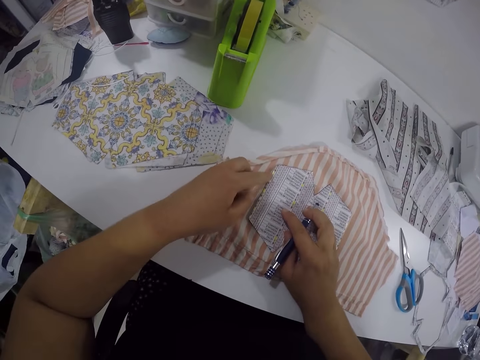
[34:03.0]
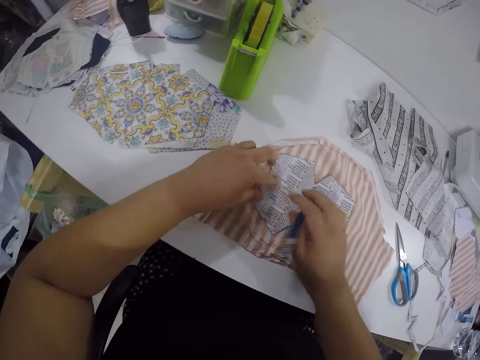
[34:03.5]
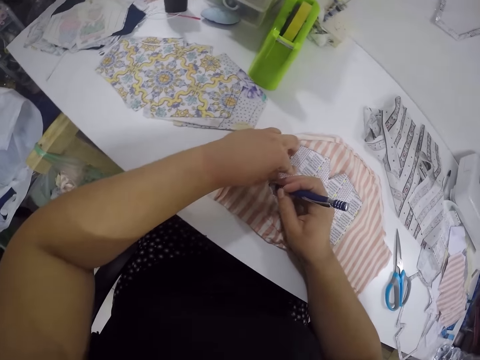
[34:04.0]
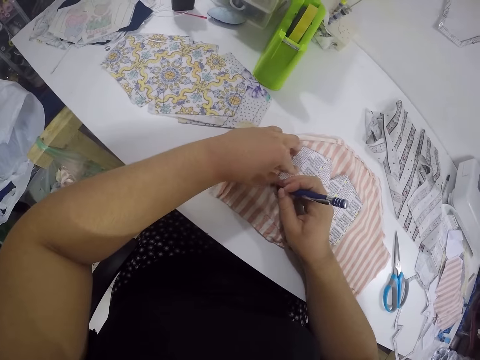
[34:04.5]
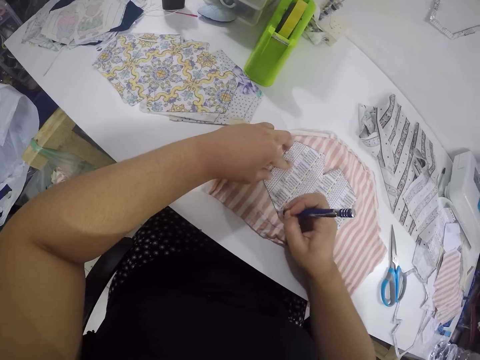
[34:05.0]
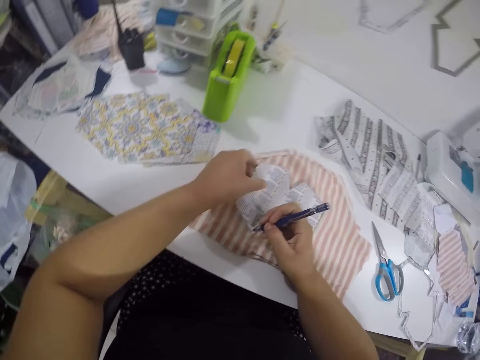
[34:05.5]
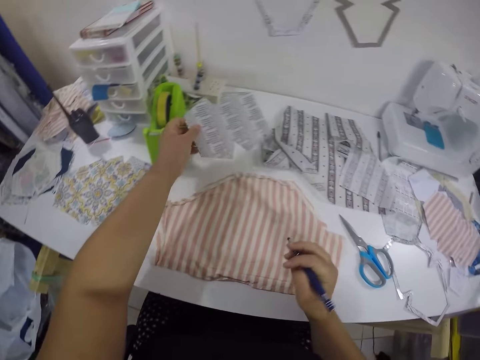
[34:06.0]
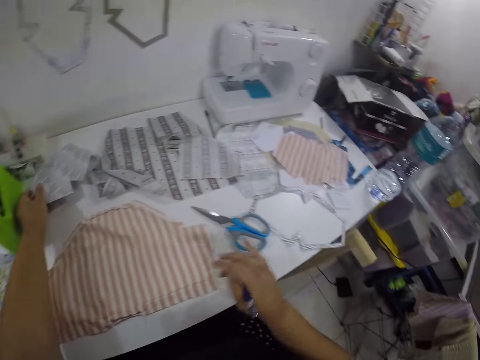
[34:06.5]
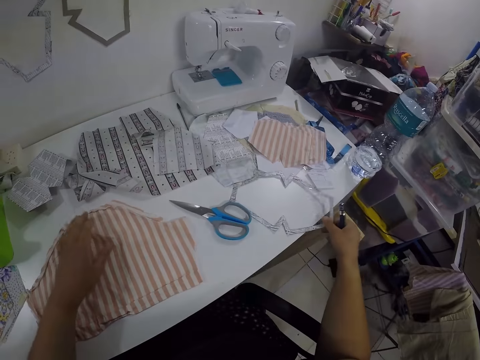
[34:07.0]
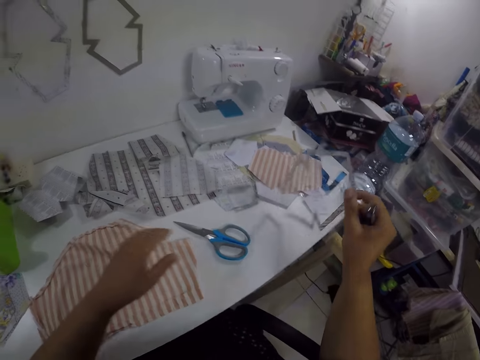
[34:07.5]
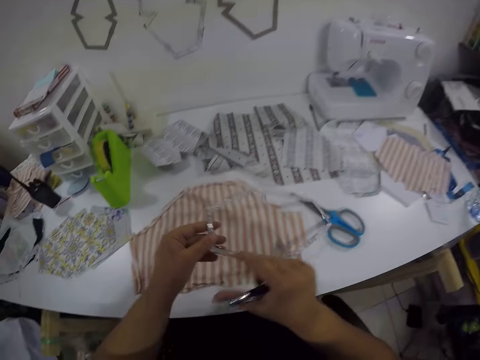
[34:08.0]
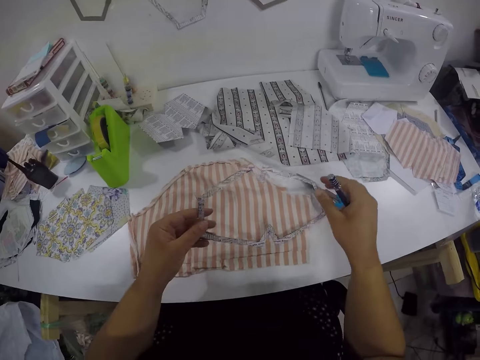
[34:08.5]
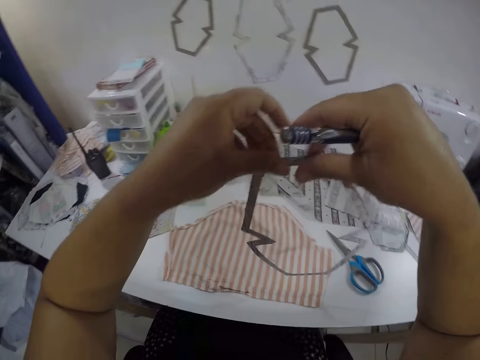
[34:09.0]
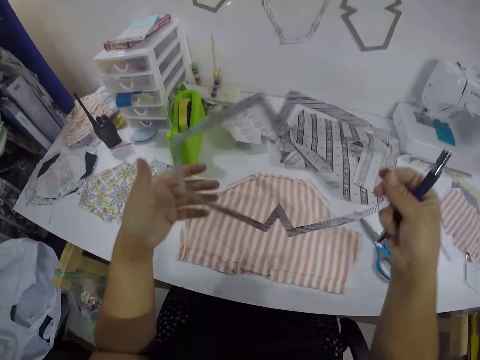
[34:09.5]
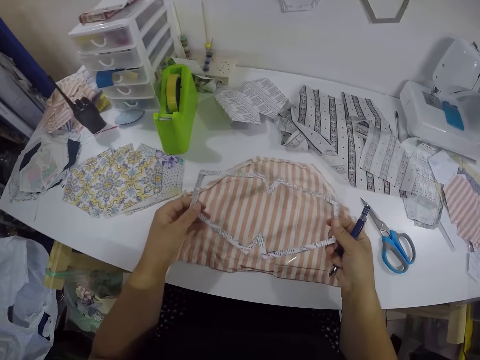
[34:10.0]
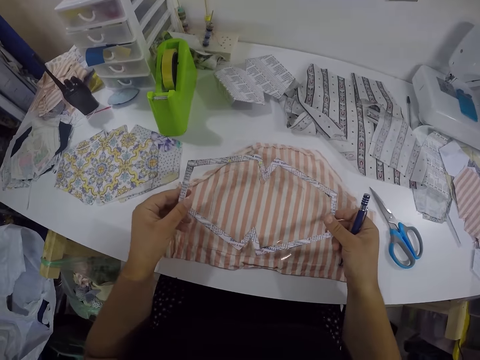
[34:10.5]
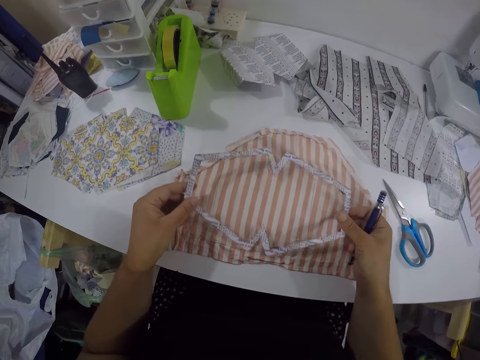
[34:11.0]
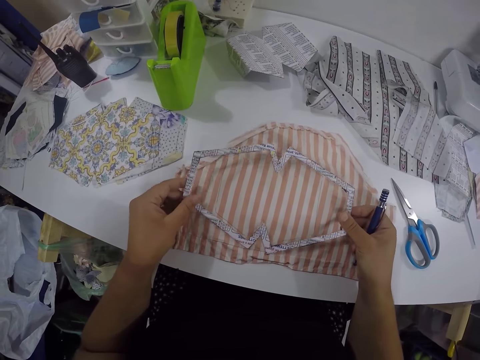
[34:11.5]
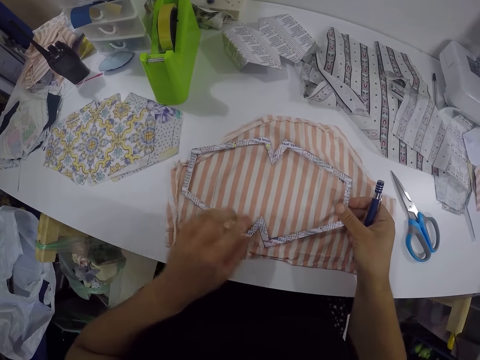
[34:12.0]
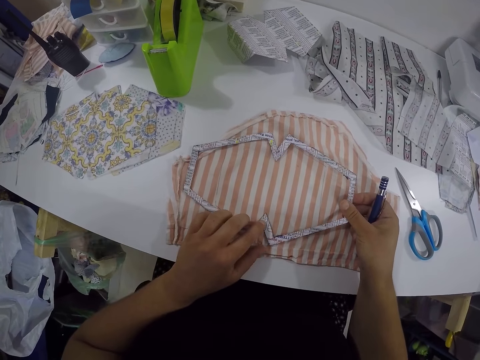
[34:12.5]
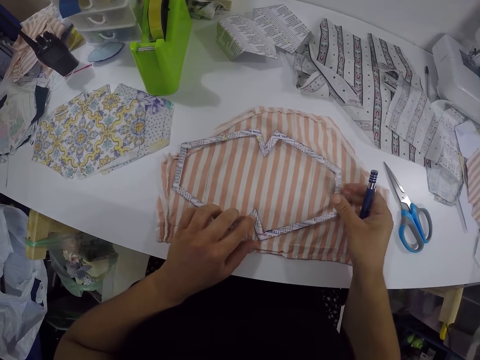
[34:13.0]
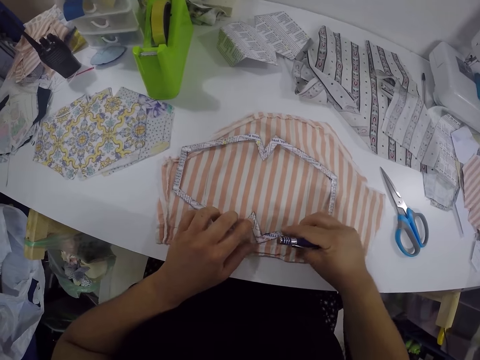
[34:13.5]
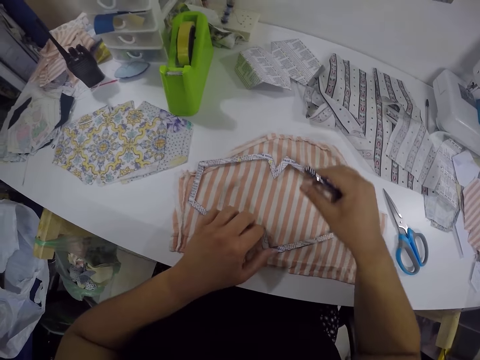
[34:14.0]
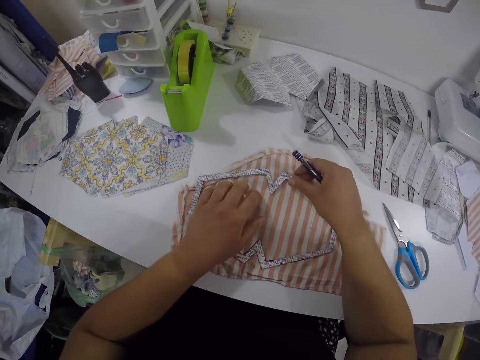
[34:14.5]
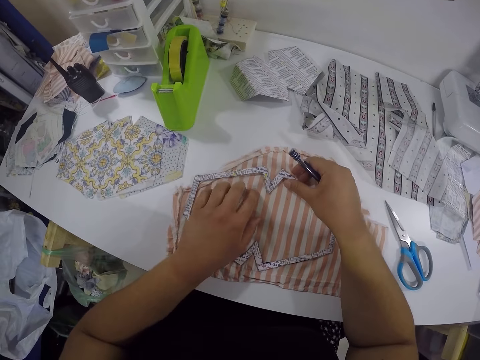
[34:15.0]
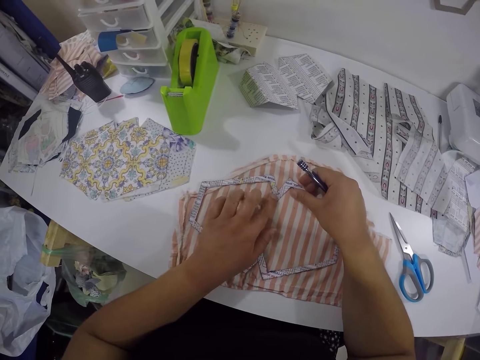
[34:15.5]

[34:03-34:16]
The camera wearer marks the pattern on the piece of cloth with the pen in her right hand. She picks up the sewing pattern from the piece of cloth with her left hand. She drops the sewing pattern on the table with her left hand. She picks up the sewing pattern from the table with her right hand. She places the sewing pattern on the piece of cloth with both hands. She adjusts the sewing pattern on the piece of cloth with both hands.

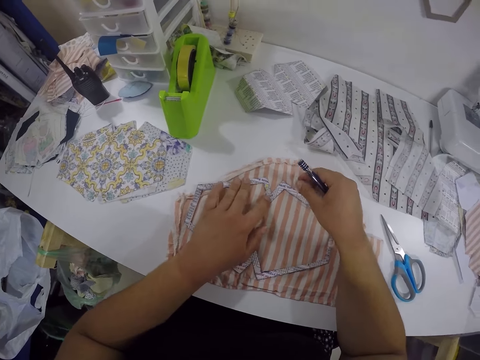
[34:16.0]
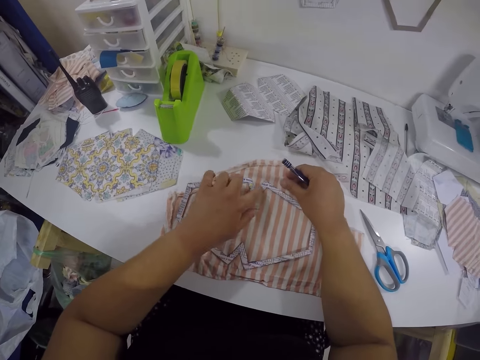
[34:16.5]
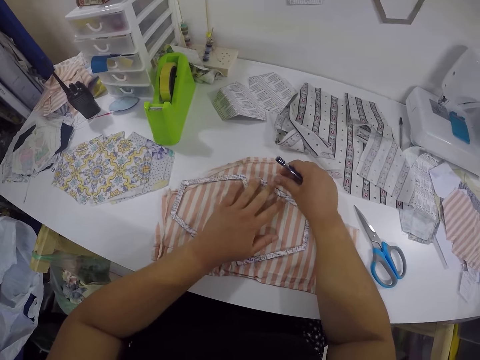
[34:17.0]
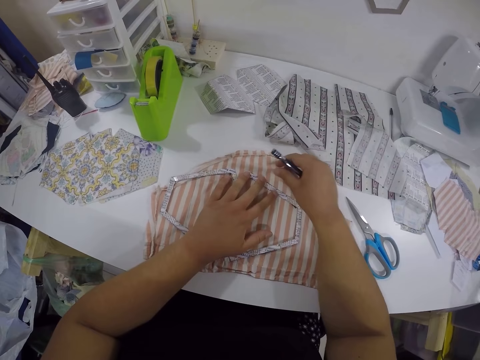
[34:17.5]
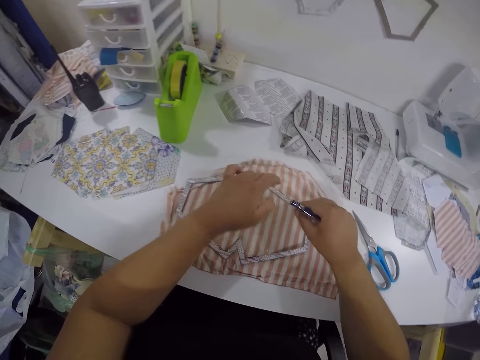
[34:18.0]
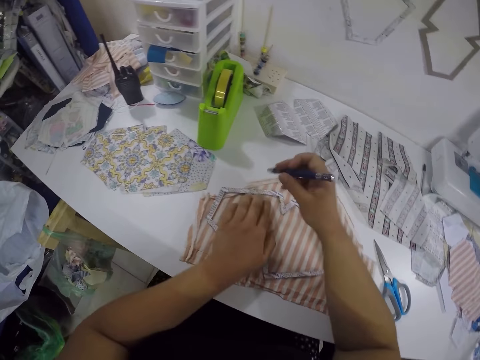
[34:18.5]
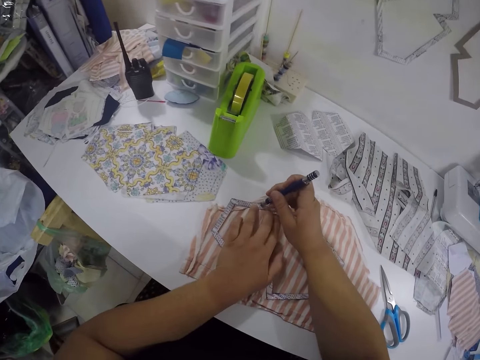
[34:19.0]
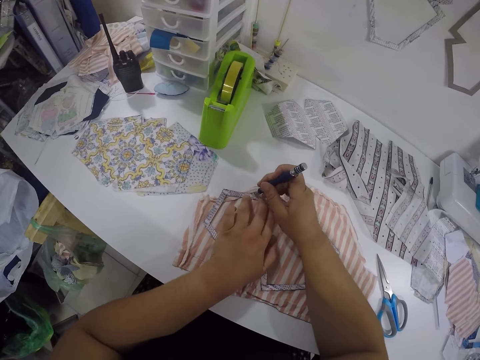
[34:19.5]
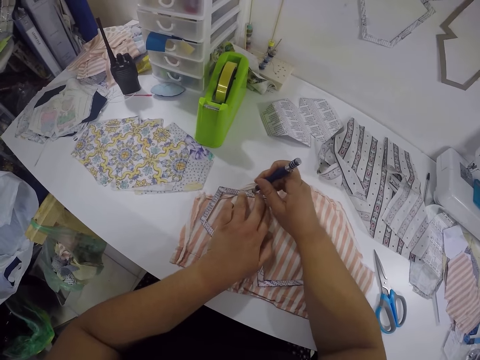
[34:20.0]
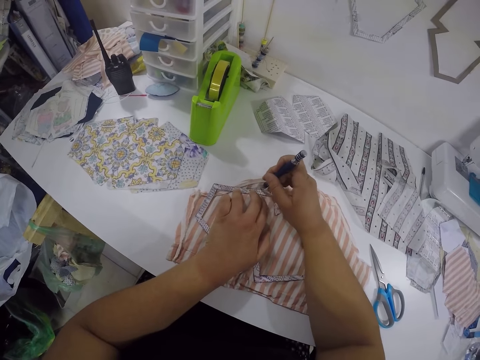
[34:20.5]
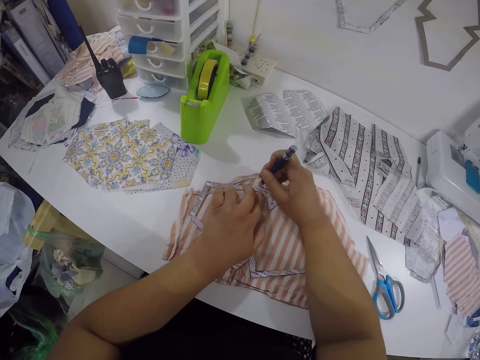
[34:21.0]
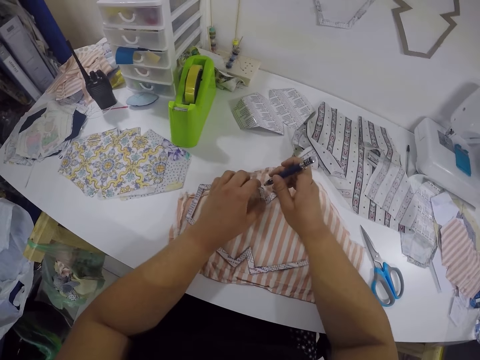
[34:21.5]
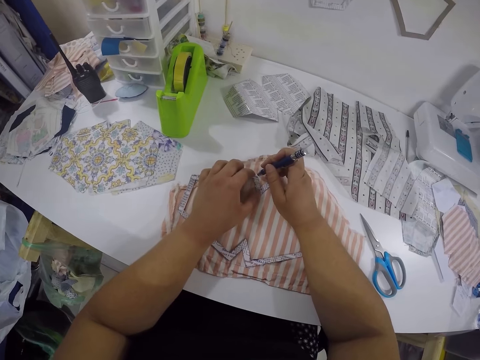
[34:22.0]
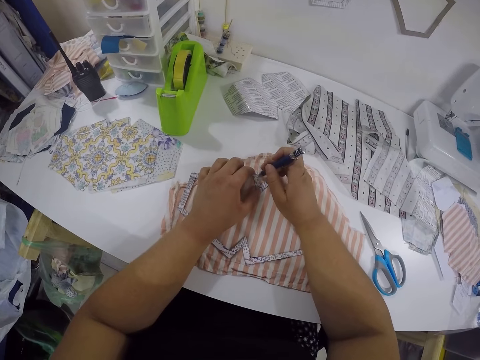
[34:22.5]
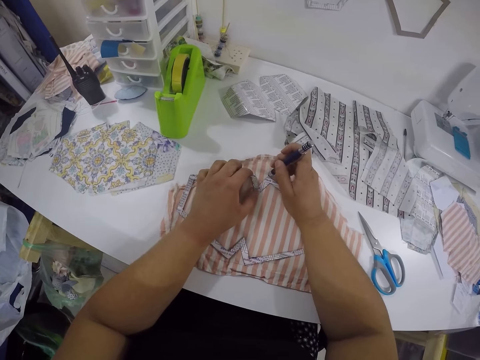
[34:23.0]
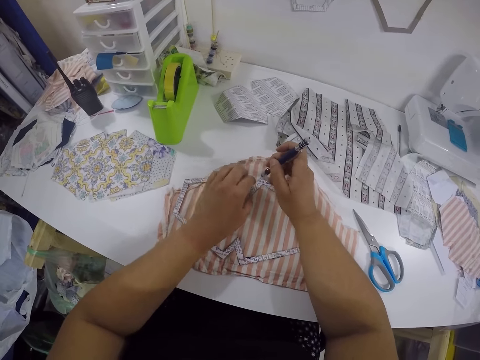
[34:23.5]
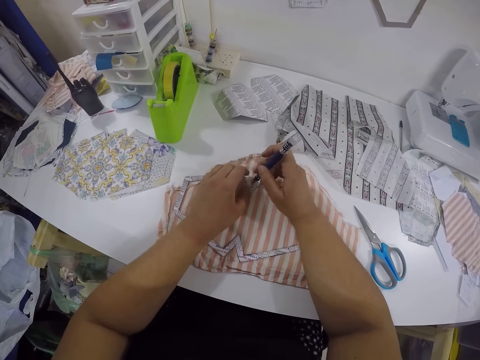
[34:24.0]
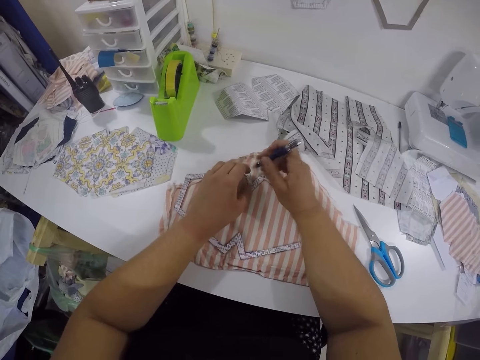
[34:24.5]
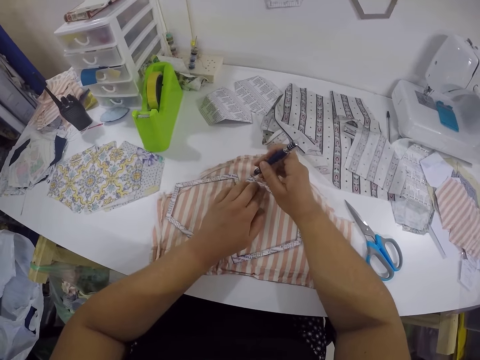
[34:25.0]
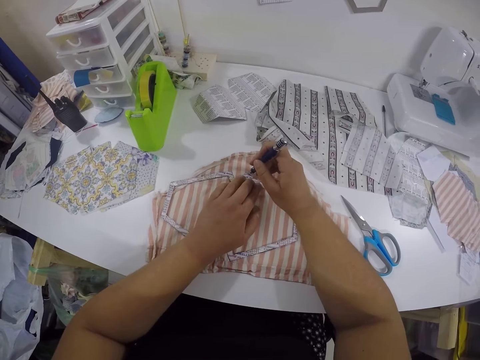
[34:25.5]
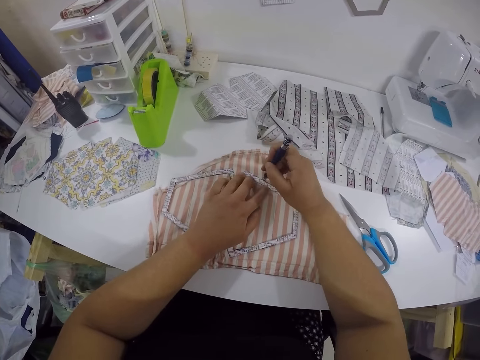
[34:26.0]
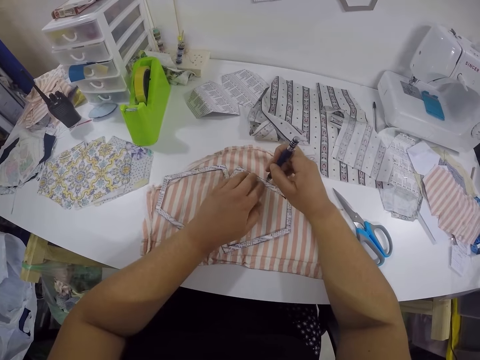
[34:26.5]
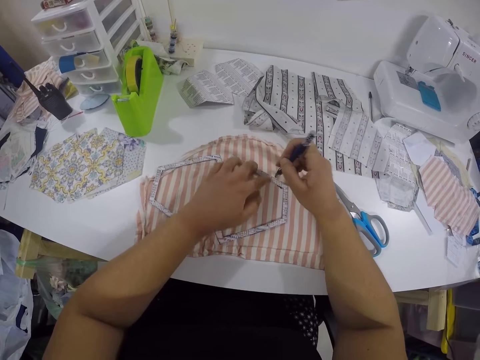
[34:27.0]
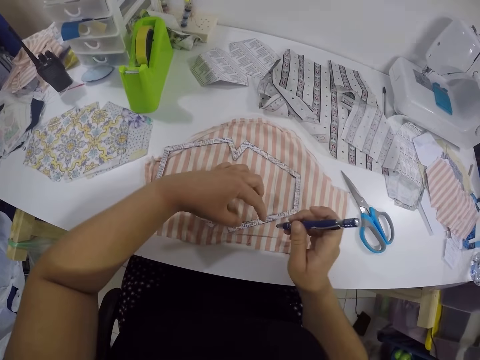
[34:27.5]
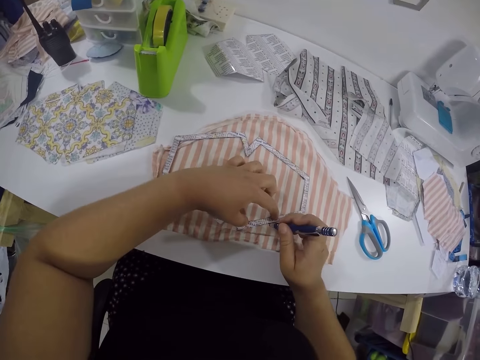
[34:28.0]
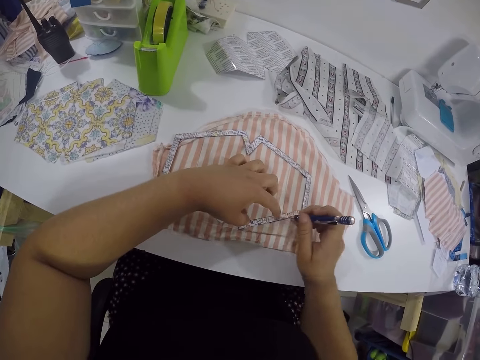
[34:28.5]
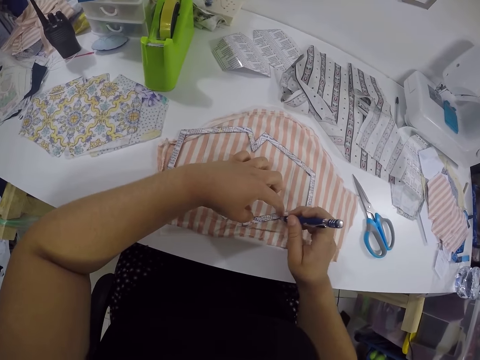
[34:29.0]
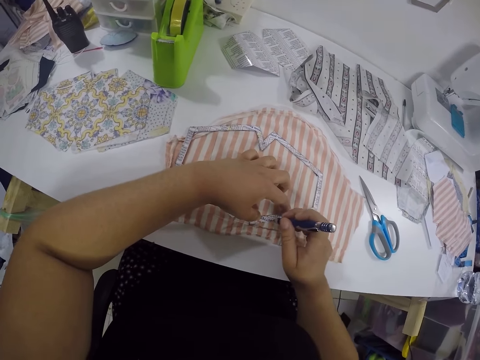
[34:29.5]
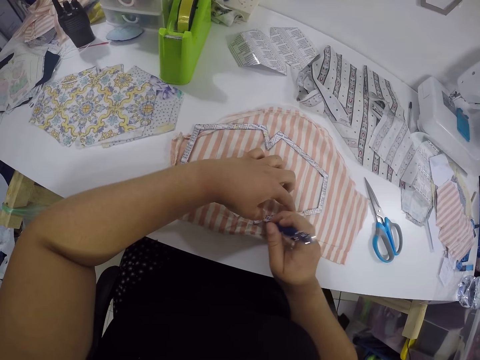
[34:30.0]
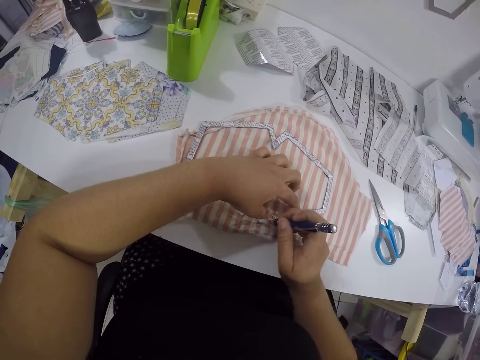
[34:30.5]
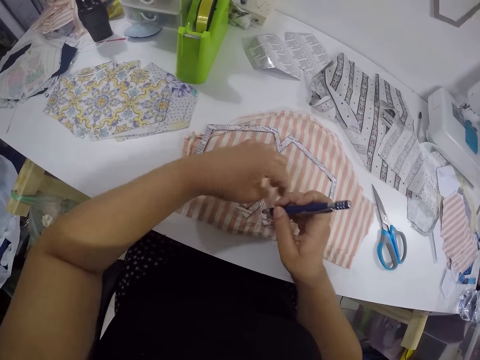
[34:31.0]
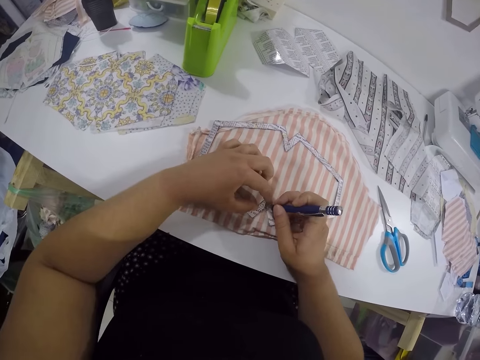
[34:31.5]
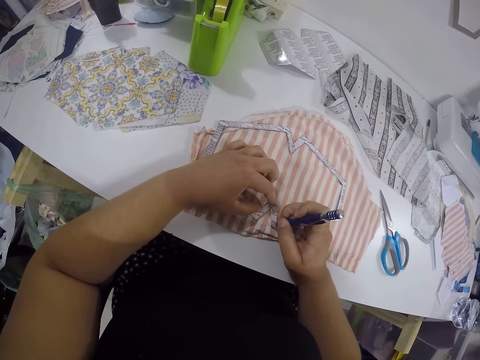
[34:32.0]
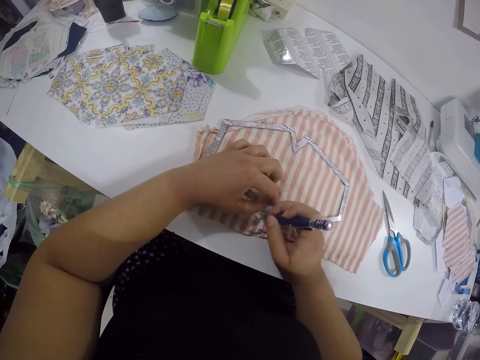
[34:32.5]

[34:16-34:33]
The camera wearer marks the pattern on the piece of cloth with the pen in her right hand.
